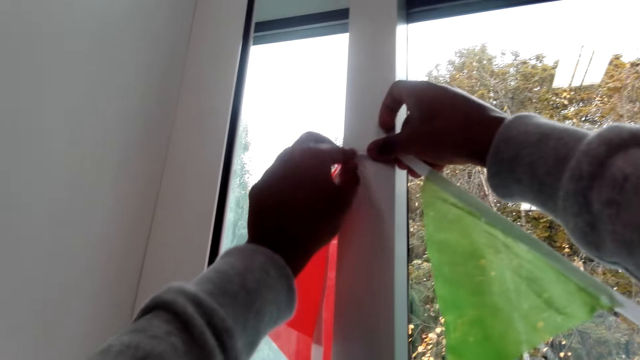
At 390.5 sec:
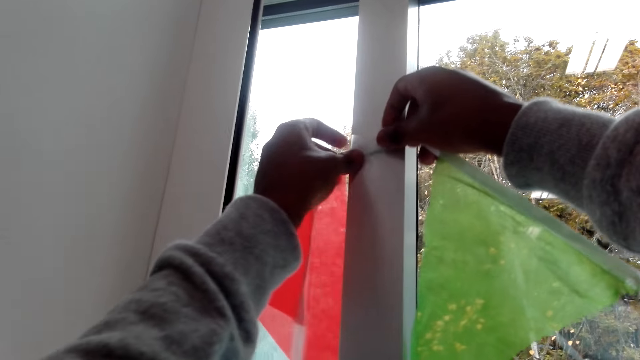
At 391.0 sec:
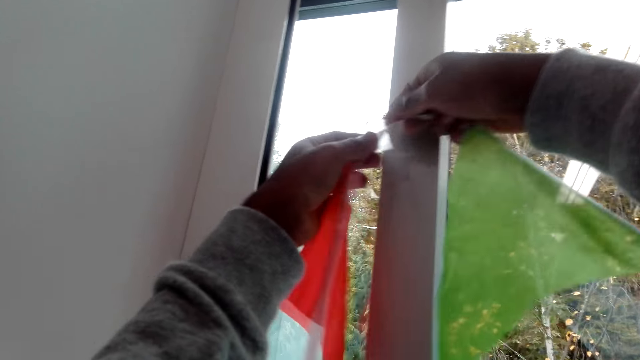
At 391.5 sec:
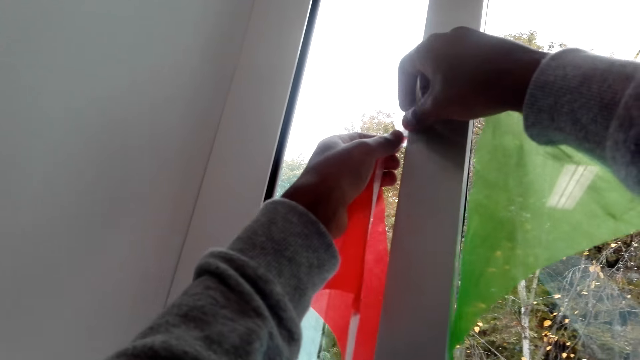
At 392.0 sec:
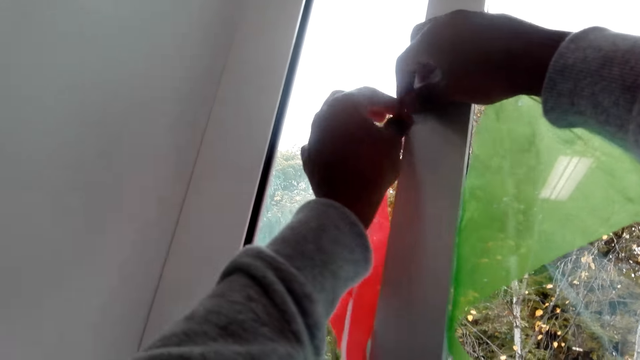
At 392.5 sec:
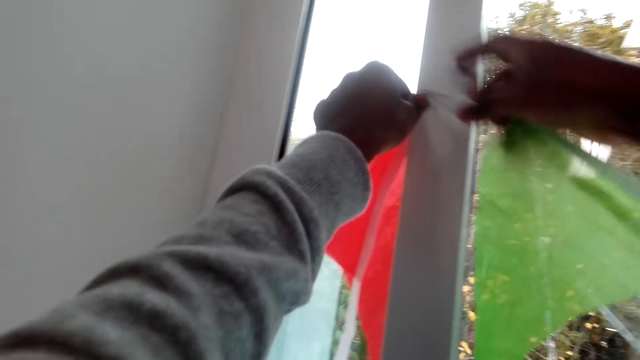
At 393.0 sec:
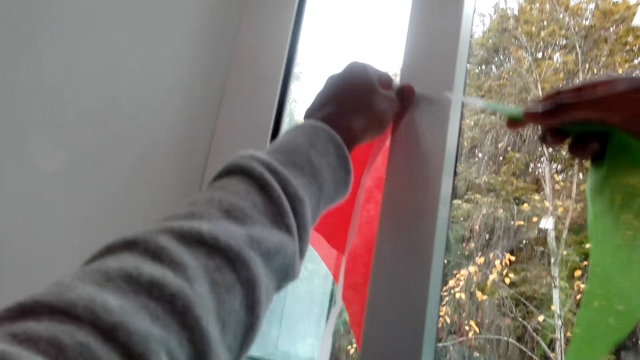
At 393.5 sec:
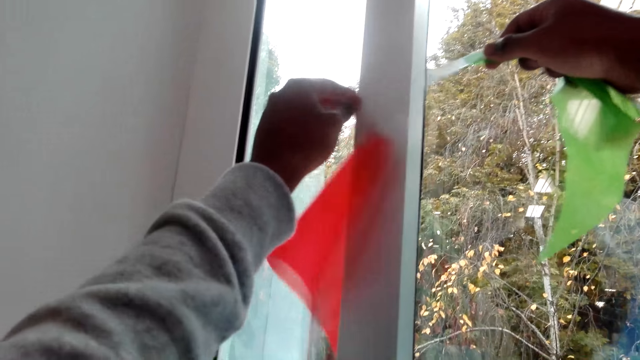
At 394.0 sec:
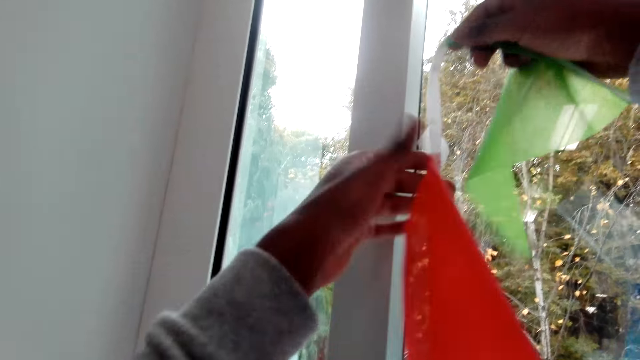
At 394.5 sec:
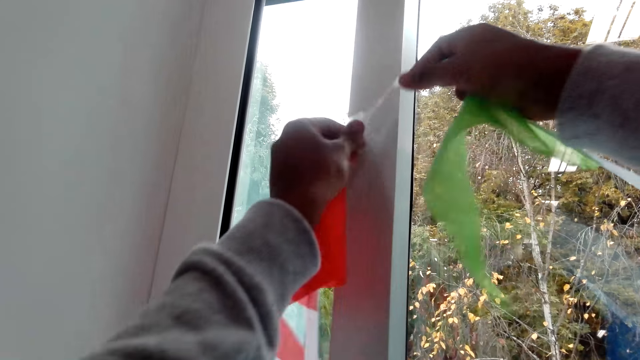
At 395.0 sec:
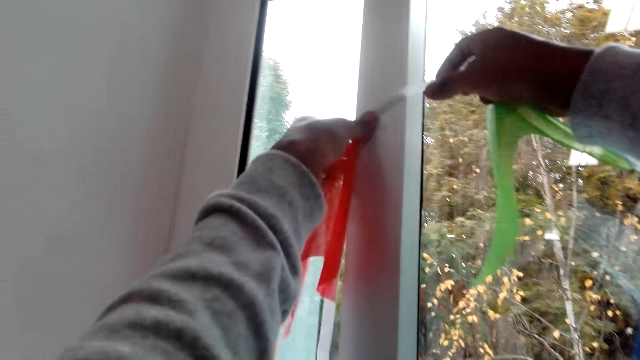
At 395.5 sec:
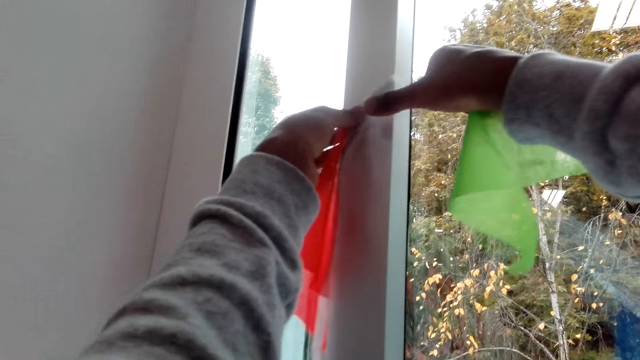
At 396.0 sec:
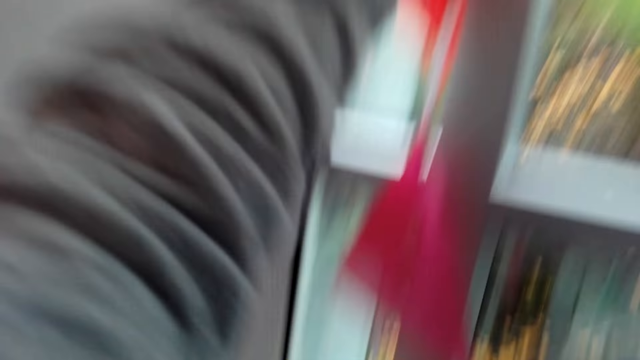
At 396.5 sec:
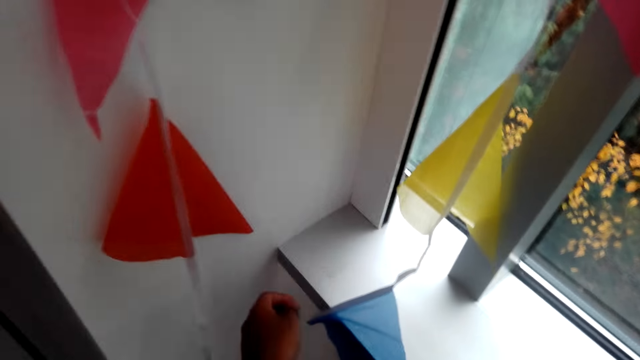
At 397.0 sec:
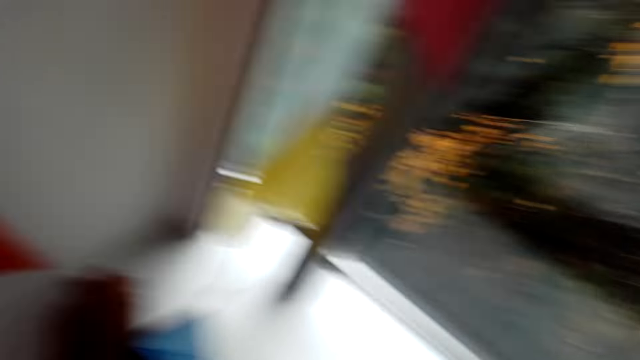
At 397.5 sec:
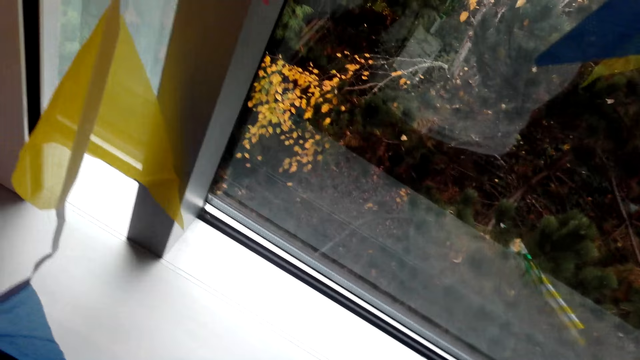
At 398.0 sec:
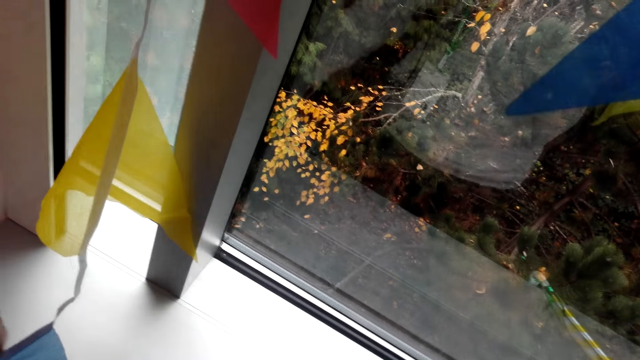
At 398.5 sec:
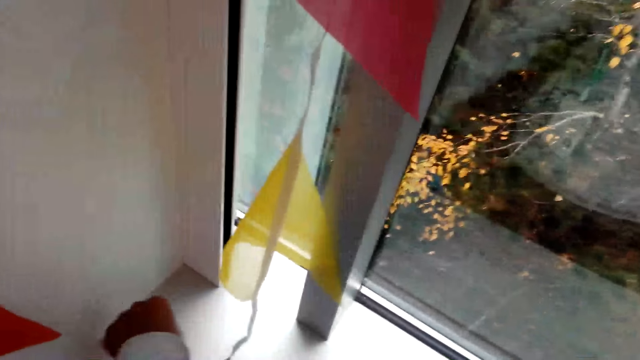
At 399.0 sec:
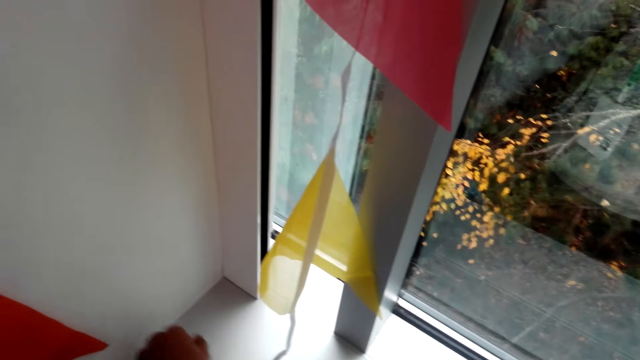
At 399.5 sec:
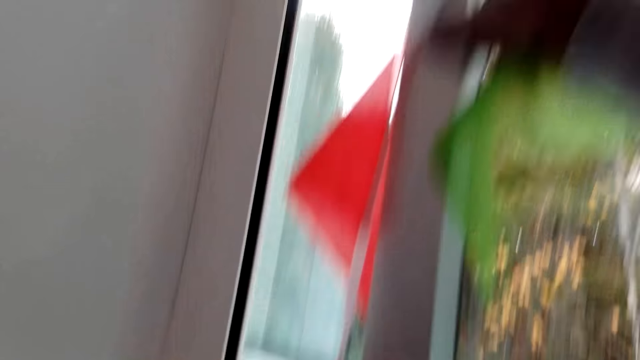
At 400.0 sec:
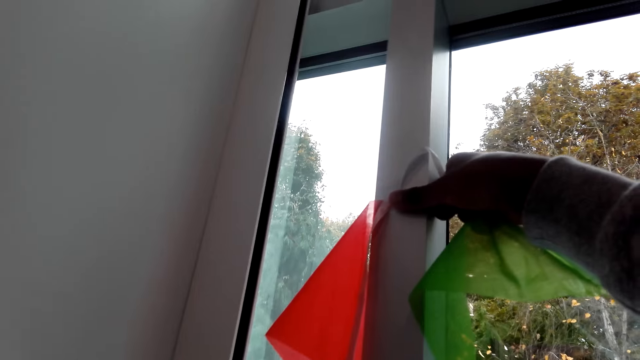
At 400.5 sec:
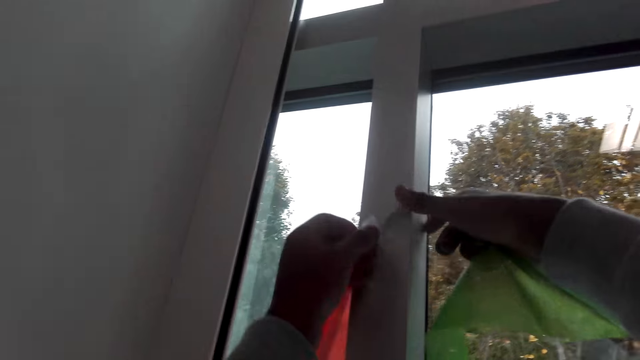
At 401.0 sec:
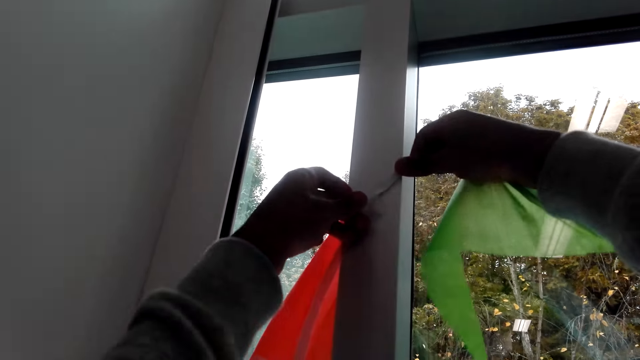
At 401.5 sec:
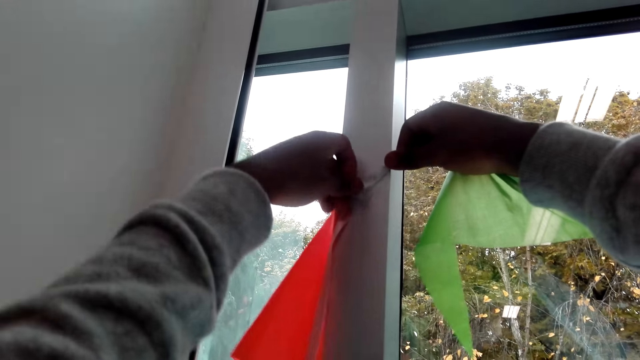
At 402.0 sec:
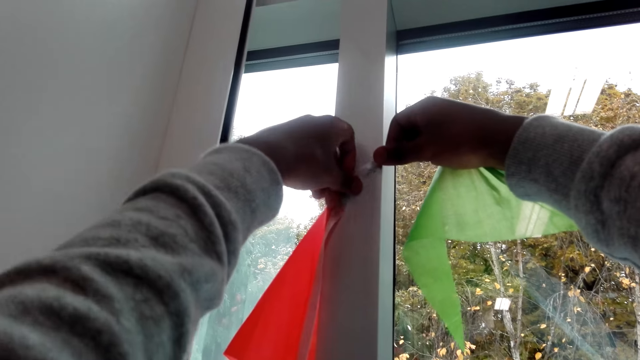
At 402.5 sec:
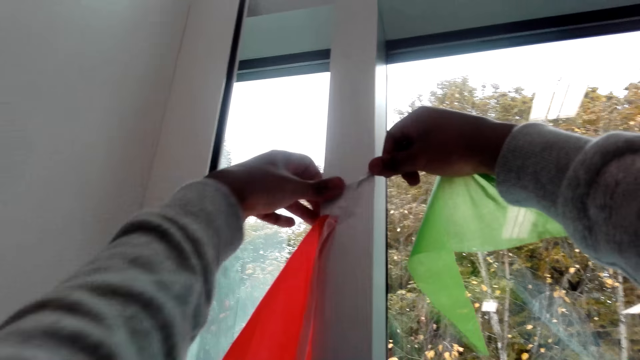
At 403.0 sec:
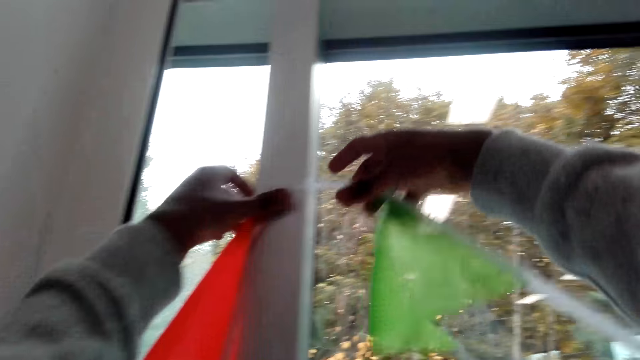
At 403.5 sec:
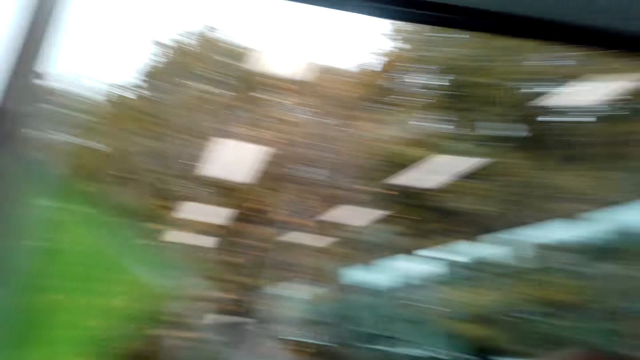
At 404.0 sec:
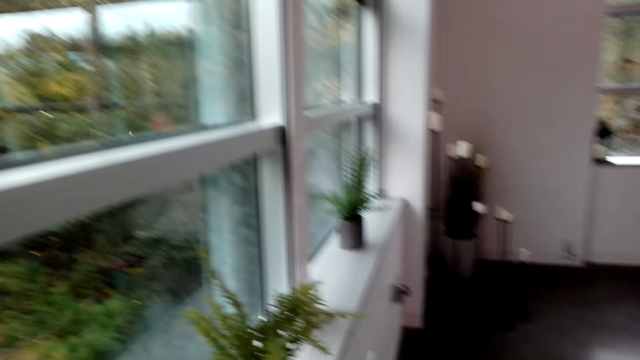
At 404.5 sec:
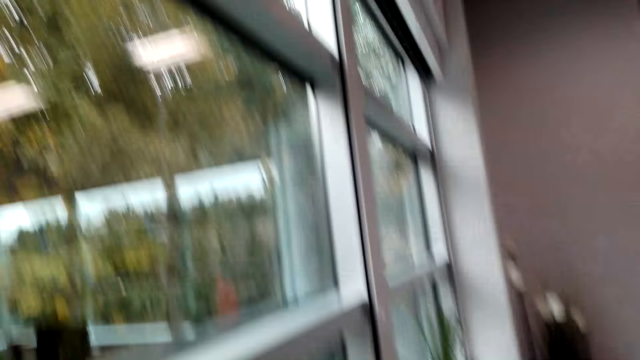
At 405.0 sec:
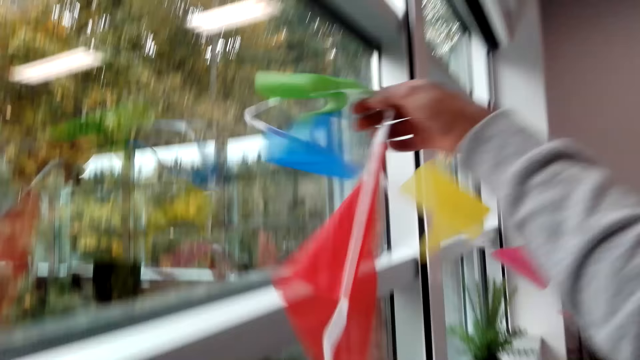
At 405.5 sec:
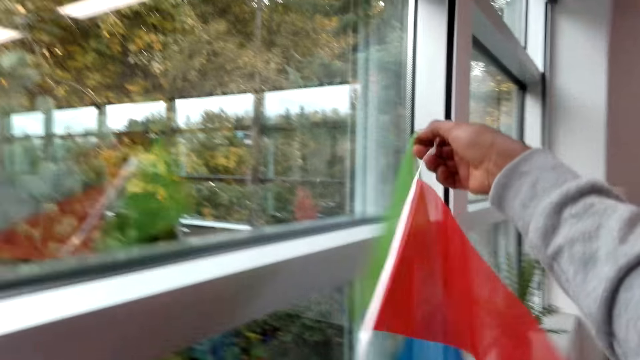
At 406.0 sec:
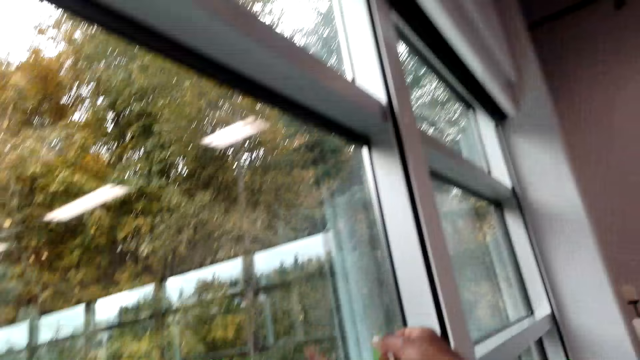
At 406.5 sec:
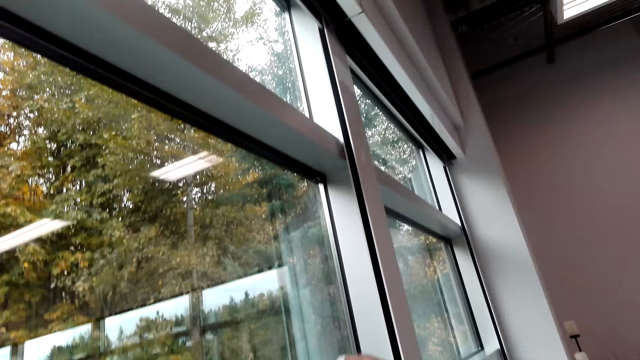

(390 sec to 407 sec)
The camera wearer picks up a piece of tape on the table. They stick paper decorations on the window with the tape.

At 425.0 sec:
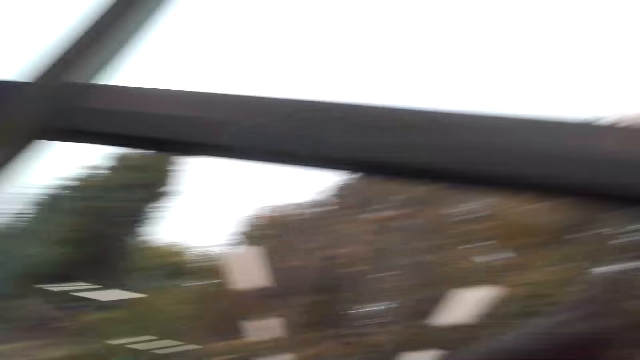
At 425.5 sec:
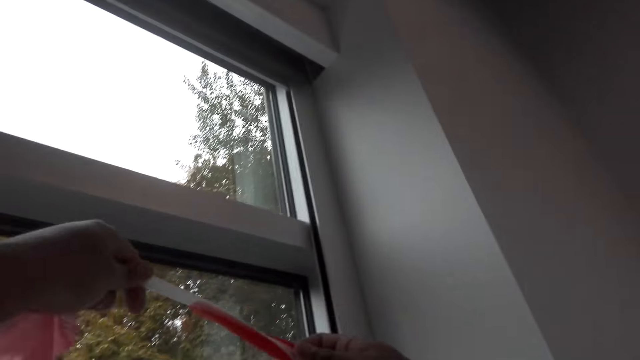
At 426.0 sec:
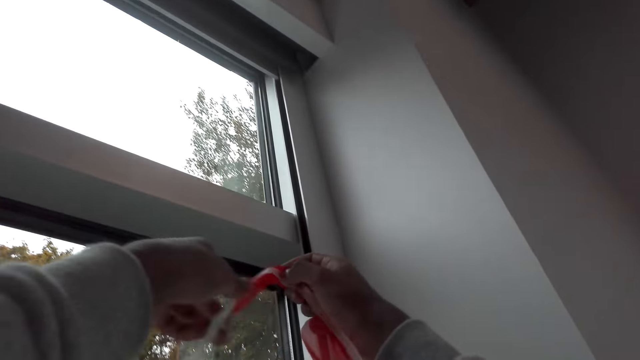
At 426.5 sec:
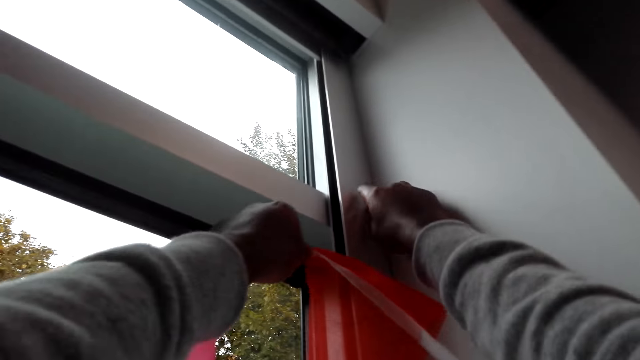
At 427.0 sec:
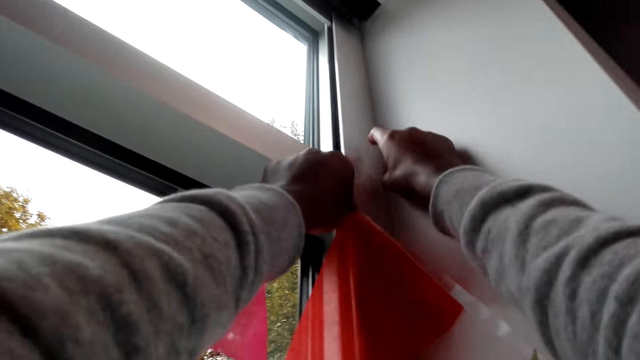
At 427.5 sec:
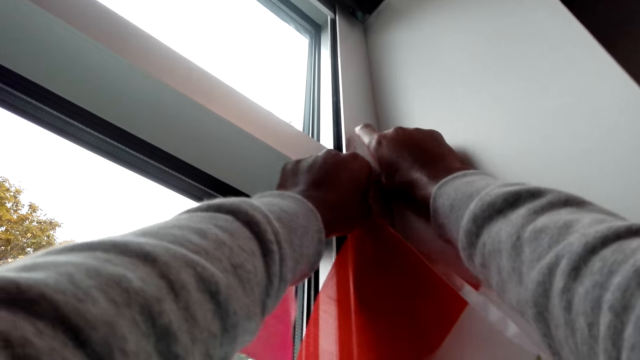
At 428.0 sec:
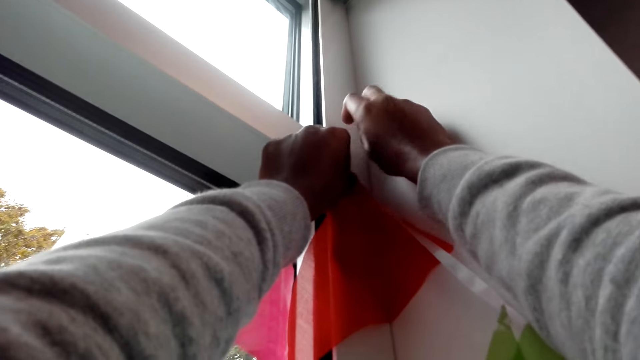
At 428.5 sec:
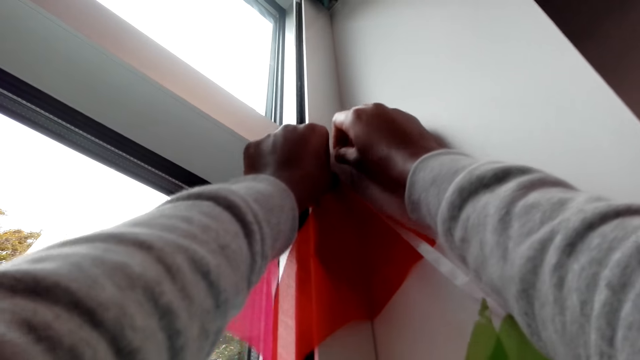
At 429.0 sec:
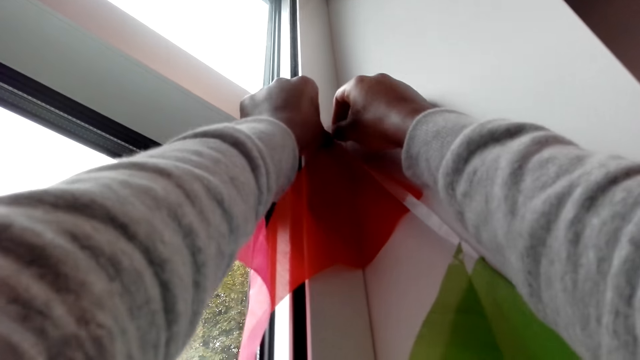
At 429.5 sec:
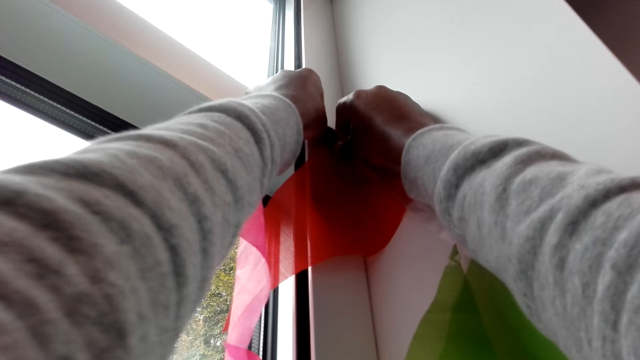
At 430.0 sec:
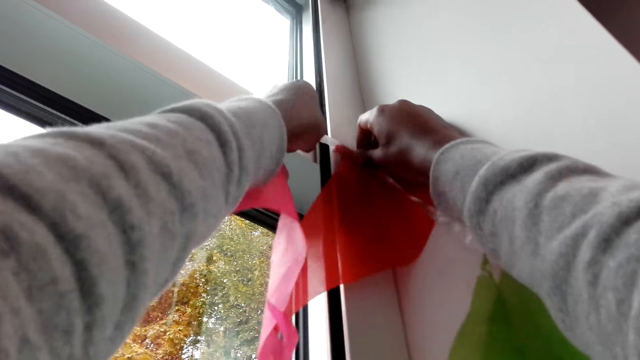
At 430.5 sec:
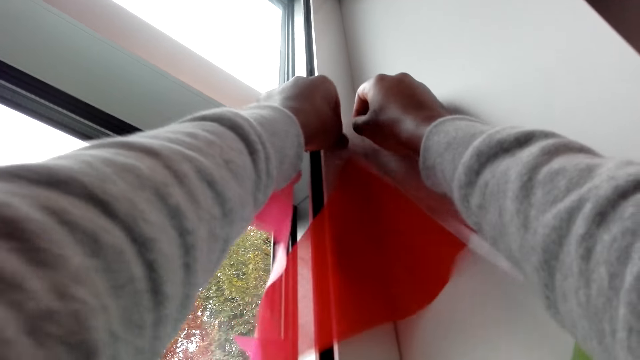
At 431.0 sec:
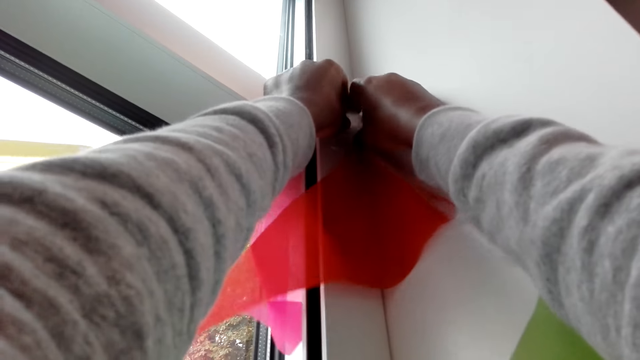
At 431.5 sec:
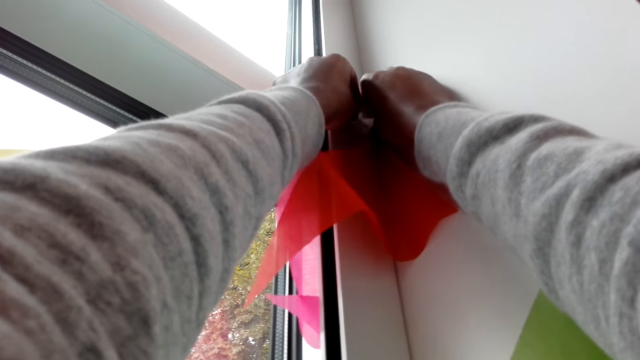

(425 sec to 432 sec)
The camera wearer sings.
